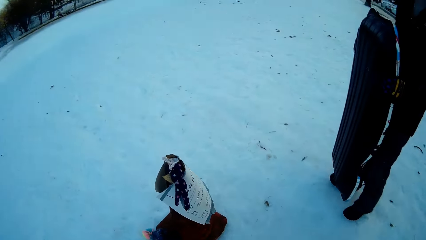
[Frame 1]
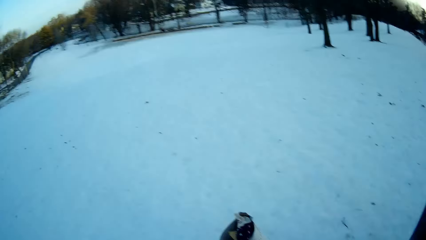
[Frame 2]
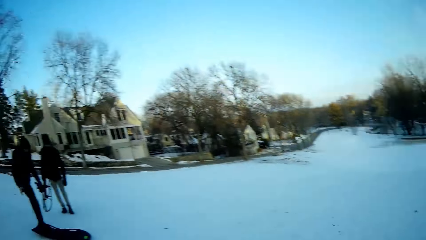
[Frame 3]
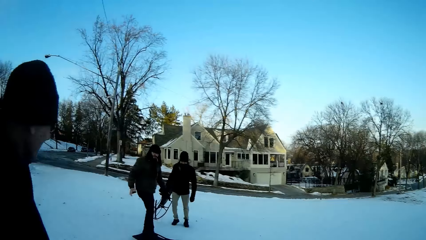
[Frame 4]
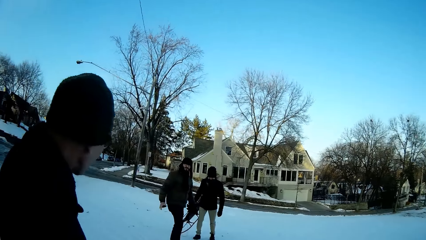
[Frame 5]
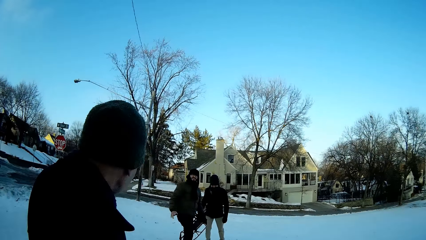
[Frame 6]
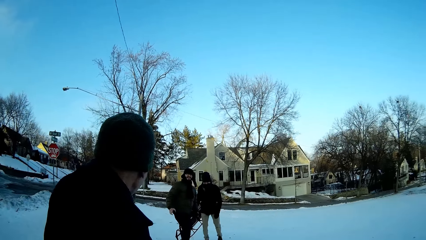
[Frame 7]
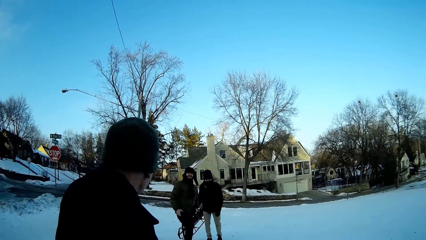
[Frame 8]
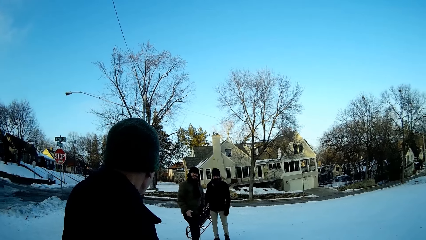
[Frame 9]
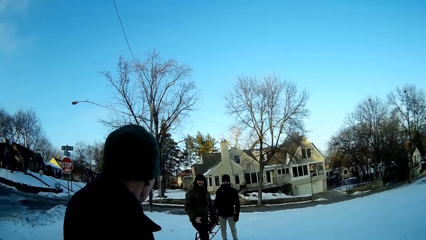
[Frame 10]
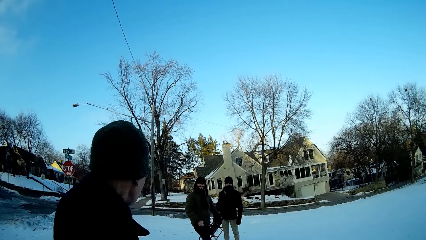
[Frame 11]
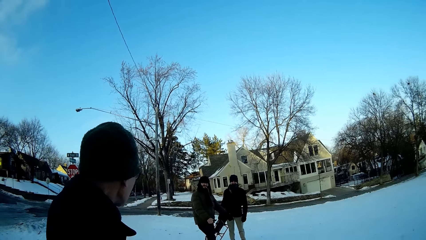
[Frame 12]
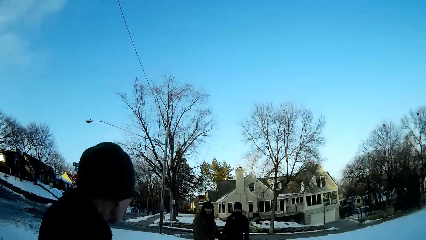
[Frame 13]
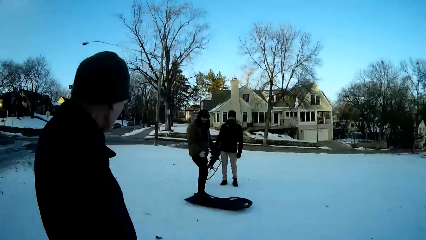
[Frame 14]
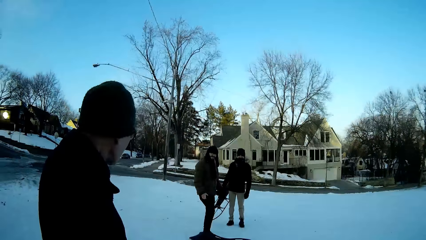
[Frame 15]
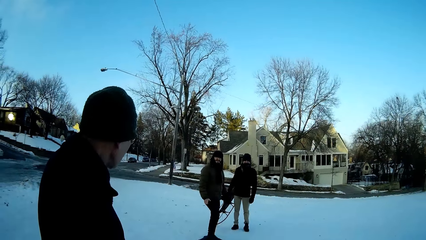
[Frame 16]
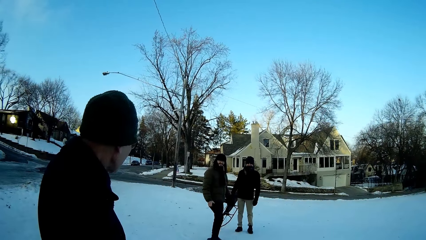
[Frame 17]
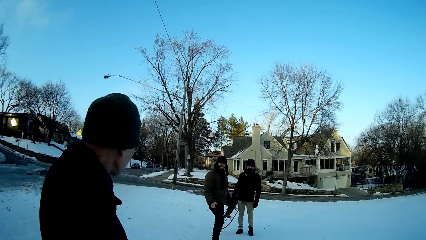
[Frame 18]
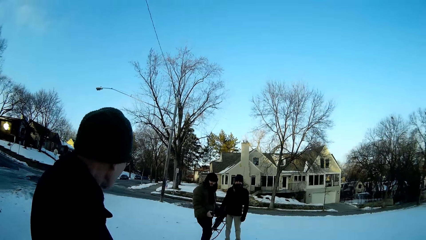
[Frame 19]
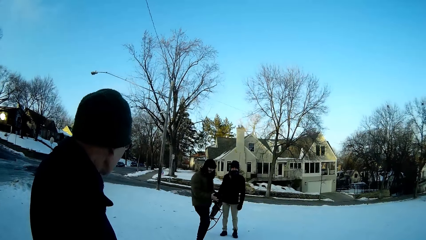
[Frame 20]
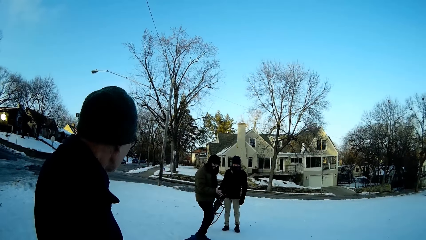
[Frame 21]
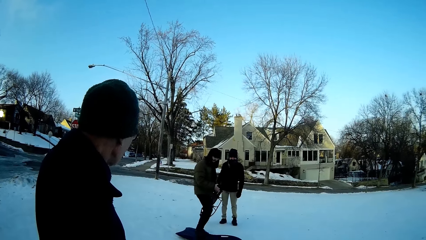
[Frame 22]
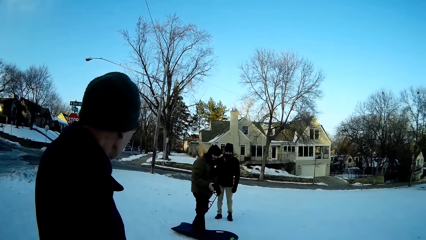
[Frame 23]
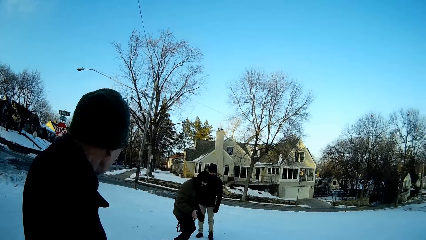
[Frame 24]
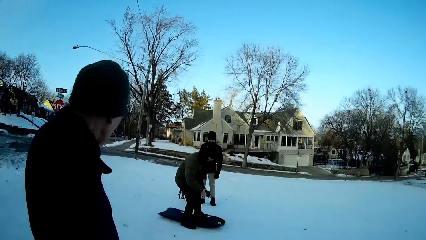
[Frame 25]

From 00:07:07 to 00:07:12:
The camera wearer looks at a man.

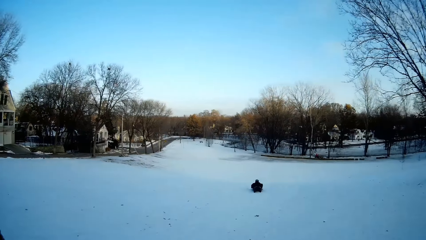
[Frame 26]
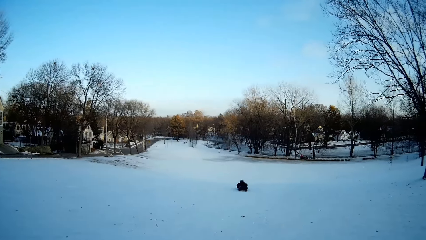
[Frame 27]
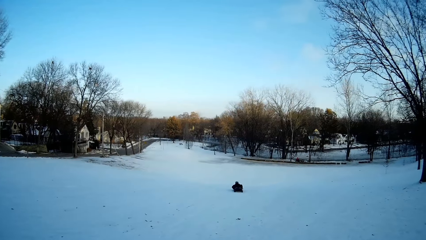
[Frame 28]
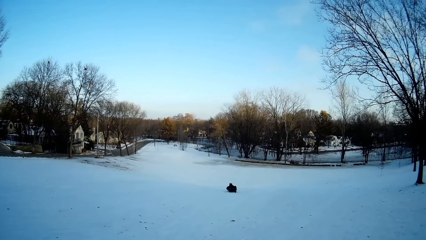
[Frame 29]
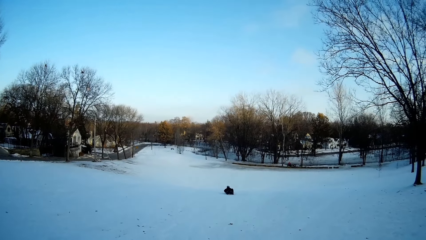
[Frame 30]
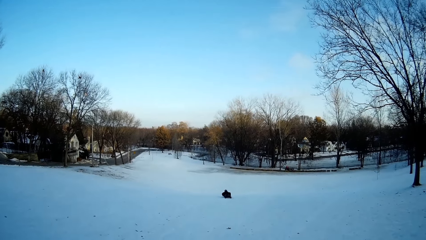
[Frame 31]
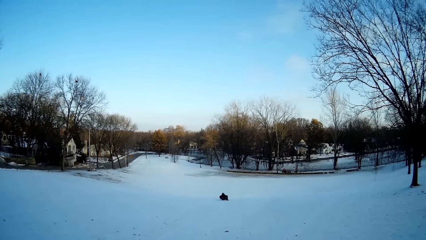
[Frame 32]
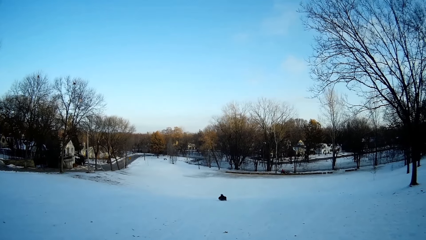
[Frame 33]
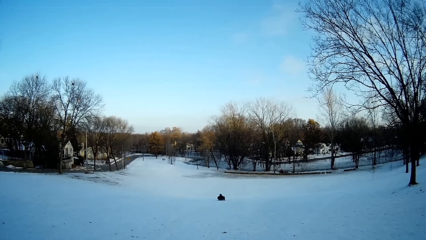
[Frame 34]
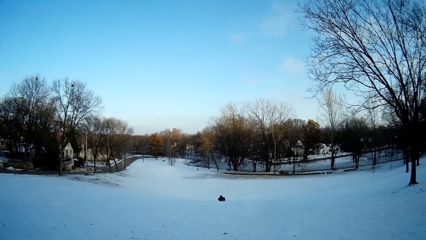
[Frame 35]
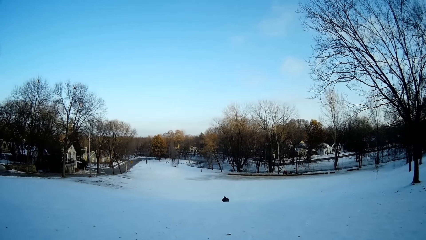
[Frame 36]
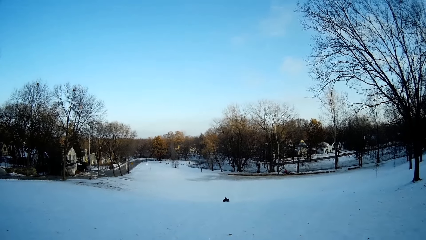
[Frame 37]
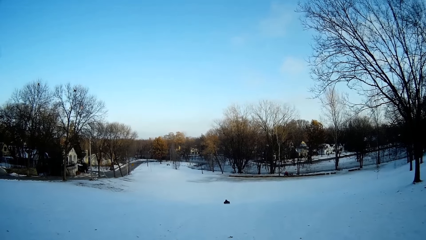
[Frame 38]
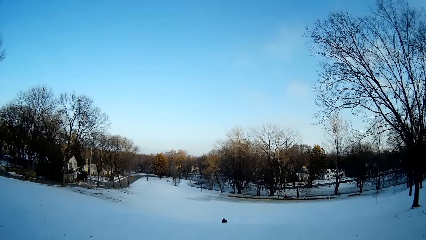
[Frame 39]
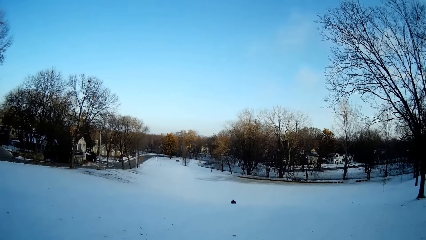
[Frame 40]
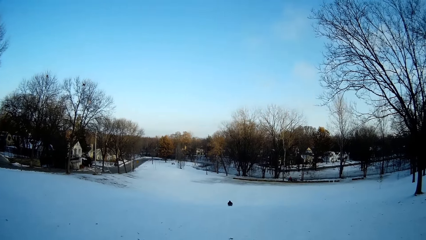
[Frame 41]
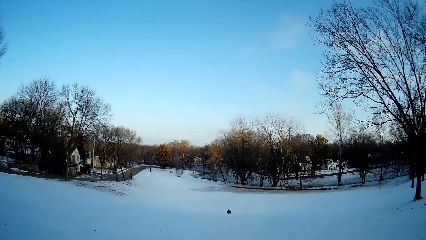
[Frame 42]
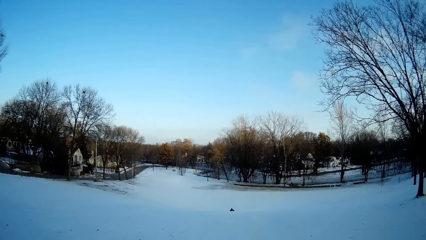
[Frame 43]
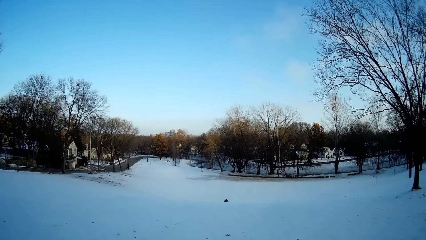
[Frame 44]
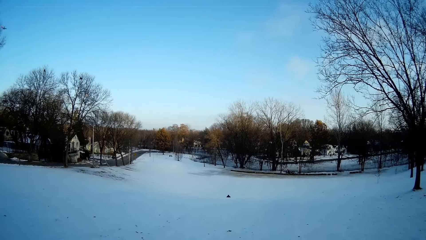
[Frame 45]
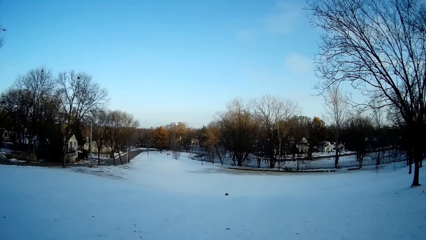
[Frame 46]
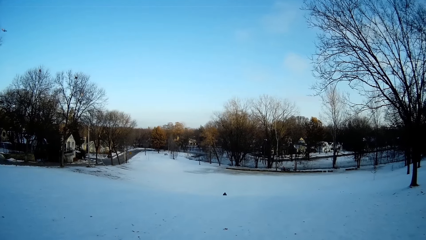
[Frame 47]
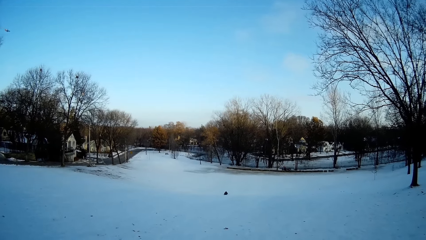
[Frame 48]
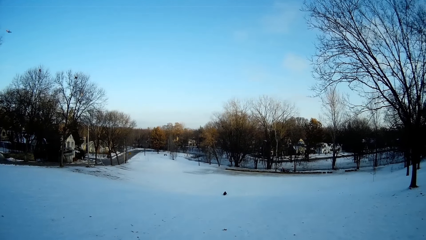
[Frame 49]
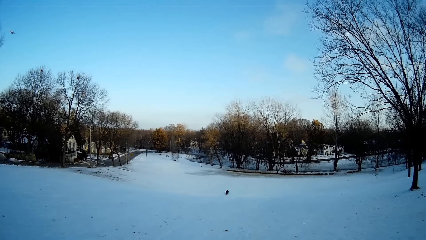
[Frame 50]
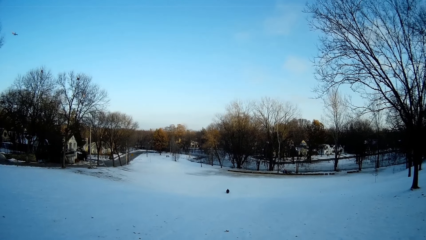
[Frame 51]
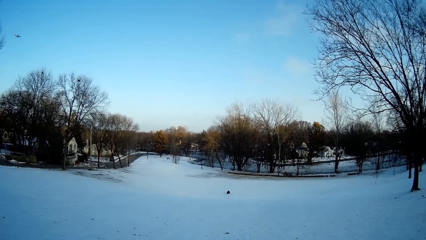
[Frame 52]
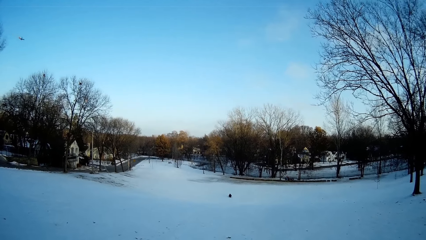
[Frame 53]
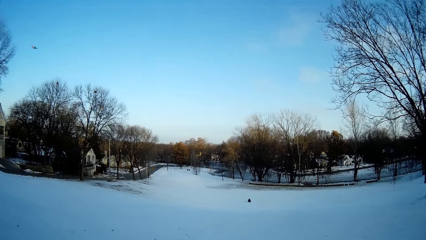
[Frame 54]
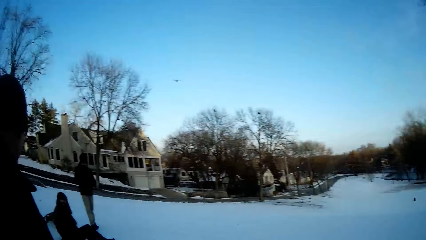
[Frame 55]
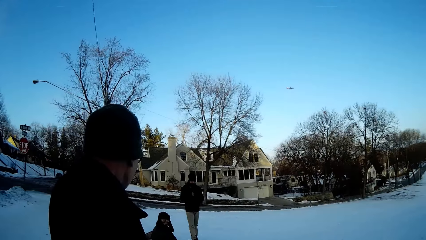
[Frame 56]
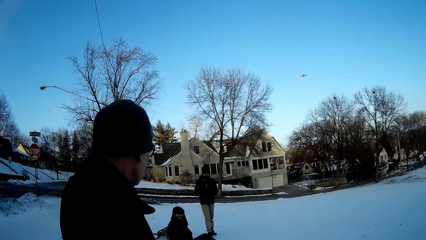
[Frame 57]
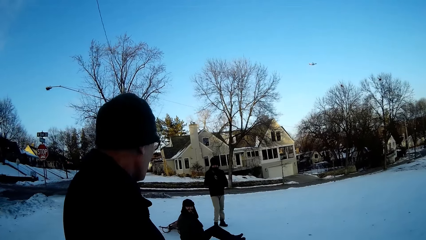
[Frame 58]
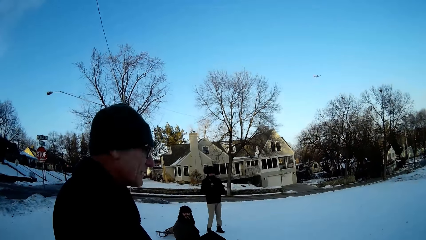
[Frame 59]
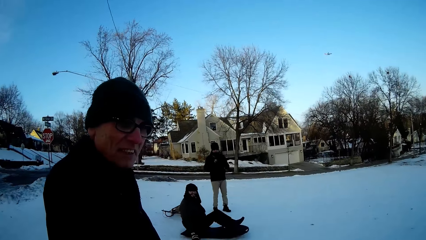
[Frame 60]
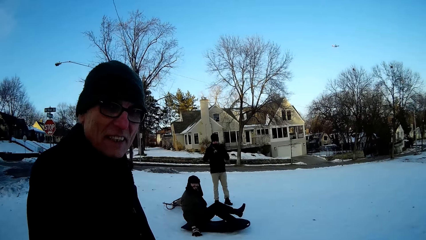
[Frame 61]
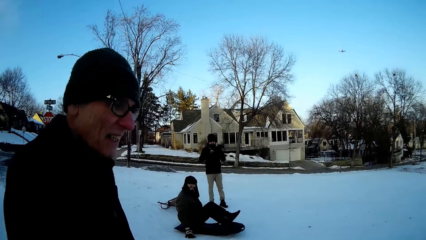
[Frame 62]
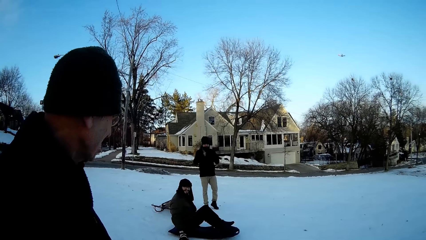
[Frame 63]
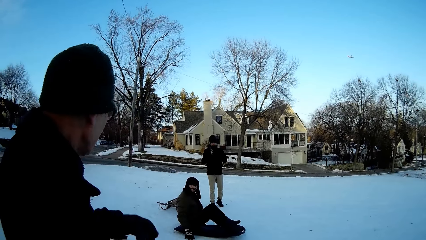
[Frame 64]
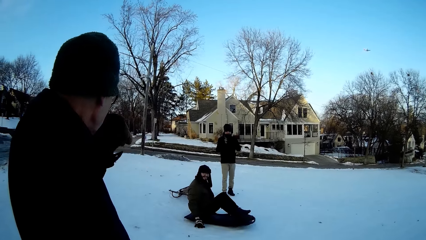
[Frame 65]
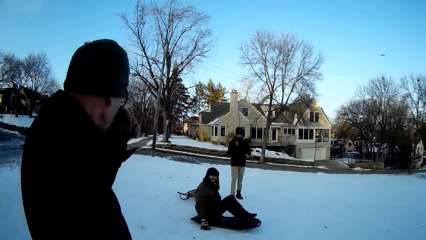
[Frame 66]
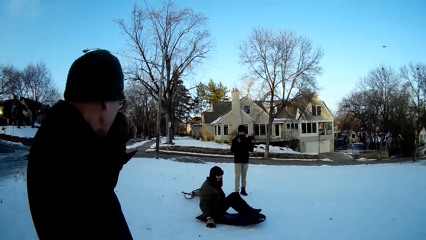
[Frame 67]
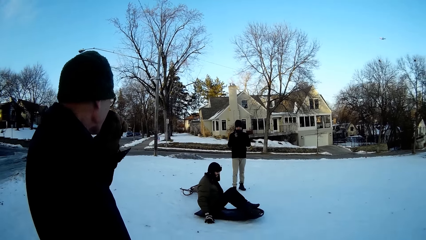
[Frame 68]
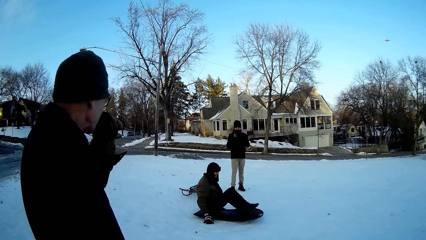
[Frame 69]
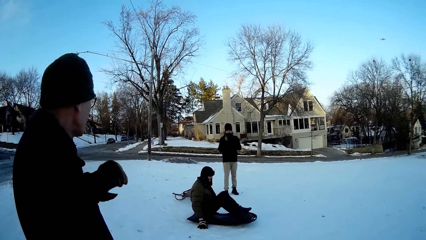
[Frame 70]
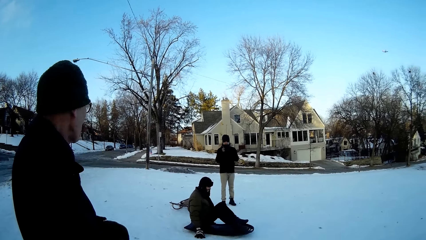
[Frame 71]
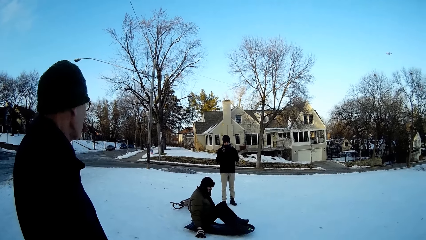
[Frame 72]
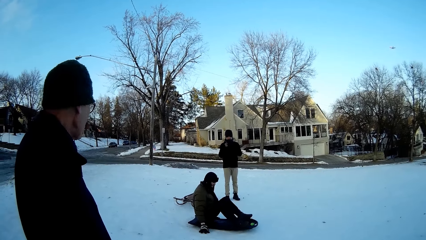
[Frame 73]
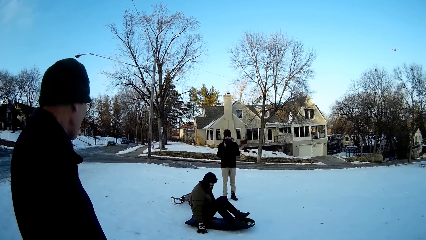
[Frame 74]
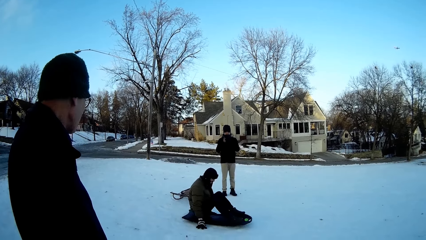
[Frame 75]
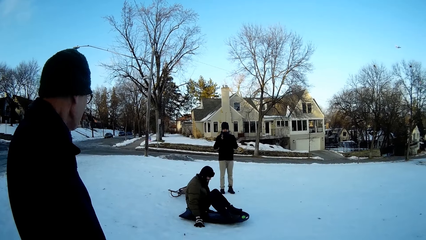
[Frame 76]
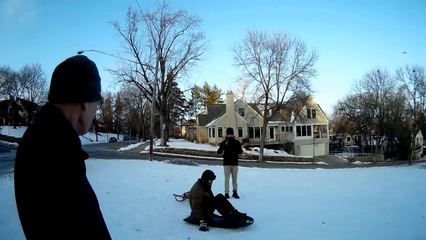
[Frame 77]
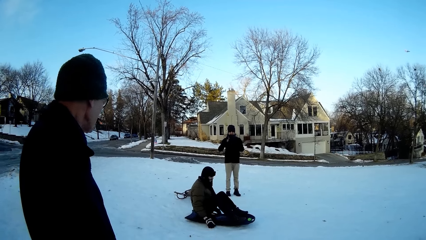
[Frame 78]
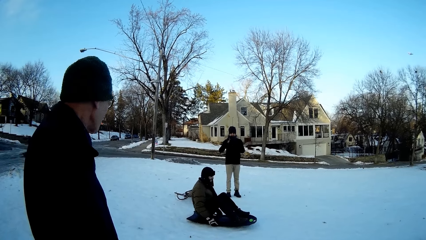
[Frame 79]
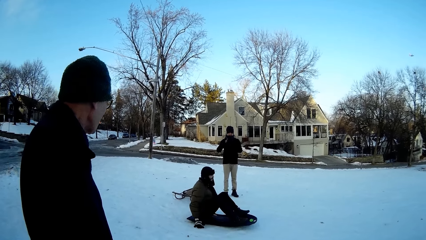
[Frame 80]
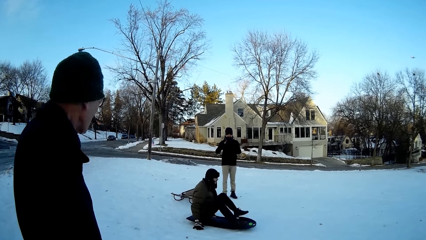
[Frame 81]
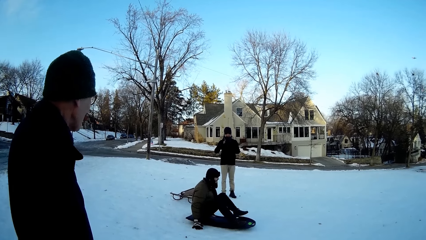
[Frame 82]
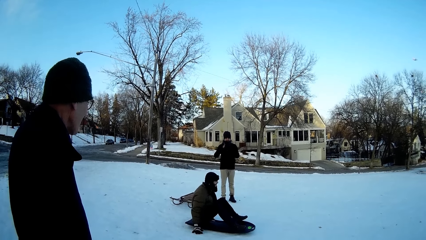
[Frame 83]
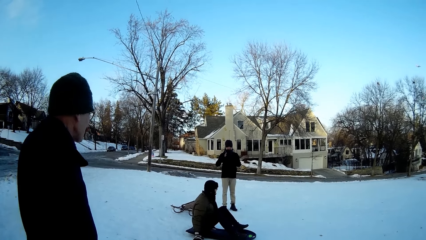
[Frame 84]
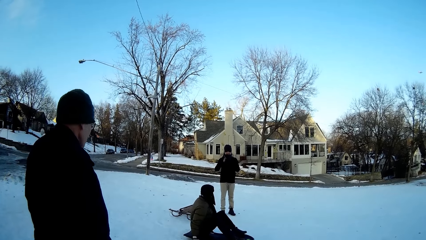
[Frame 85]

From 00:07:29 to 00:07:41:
A man points at the other side of the field. The camera wearer looks at another man on the snow field. They look at the first man.
